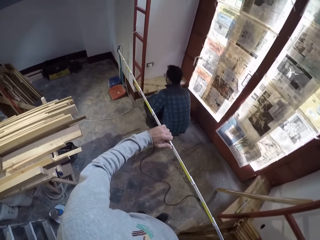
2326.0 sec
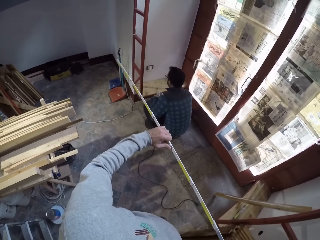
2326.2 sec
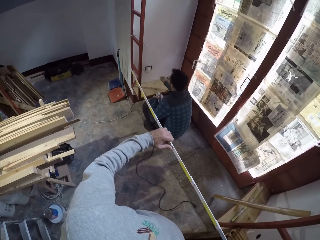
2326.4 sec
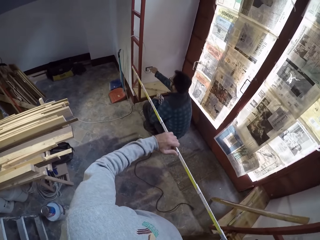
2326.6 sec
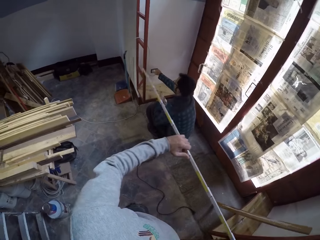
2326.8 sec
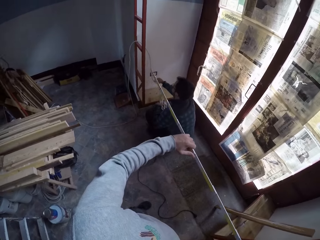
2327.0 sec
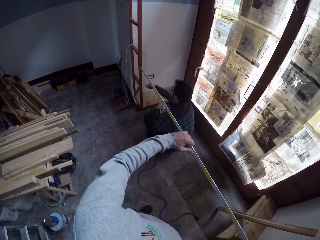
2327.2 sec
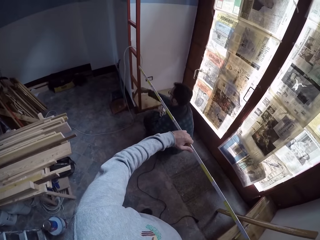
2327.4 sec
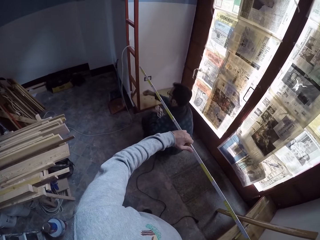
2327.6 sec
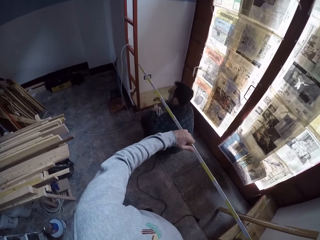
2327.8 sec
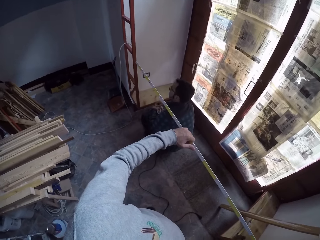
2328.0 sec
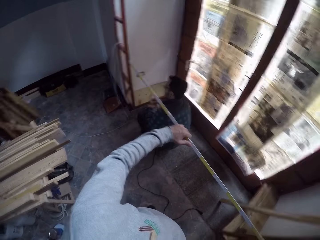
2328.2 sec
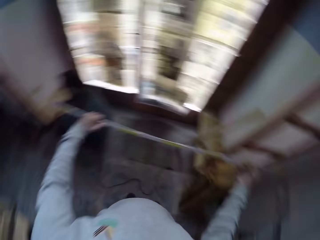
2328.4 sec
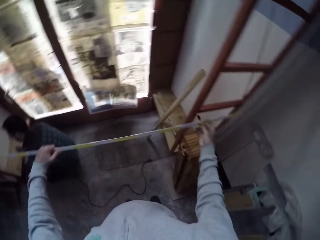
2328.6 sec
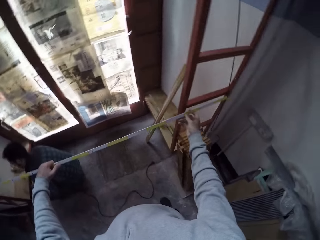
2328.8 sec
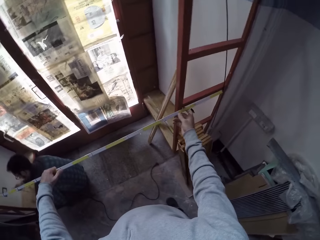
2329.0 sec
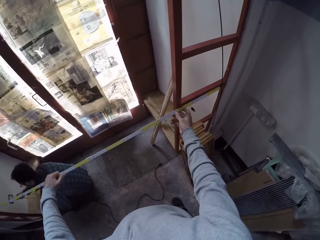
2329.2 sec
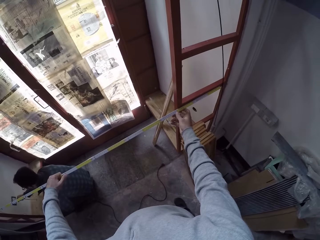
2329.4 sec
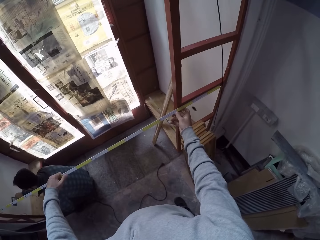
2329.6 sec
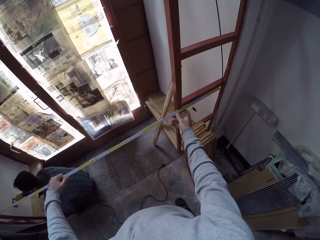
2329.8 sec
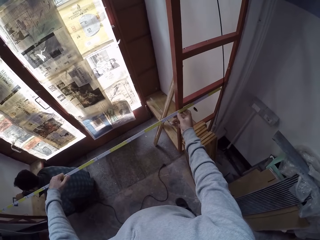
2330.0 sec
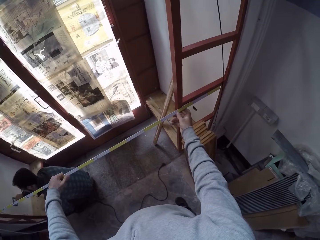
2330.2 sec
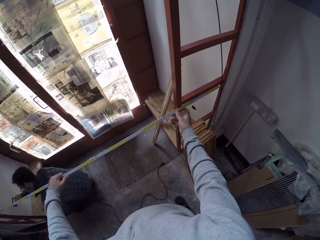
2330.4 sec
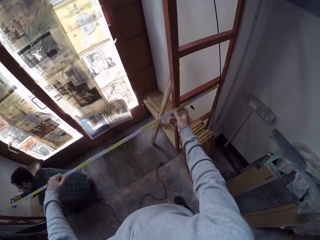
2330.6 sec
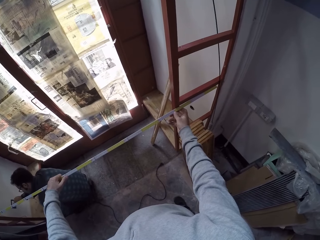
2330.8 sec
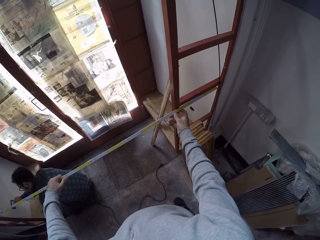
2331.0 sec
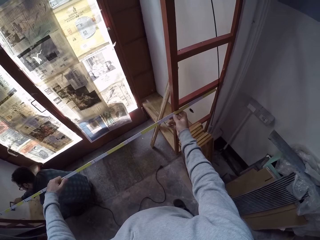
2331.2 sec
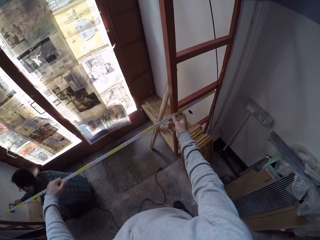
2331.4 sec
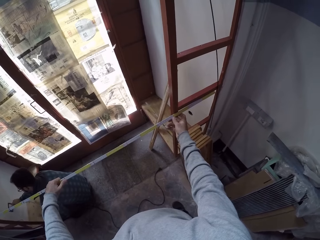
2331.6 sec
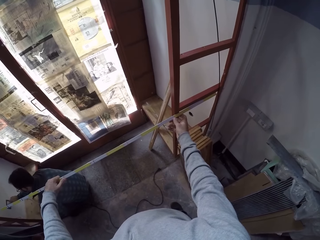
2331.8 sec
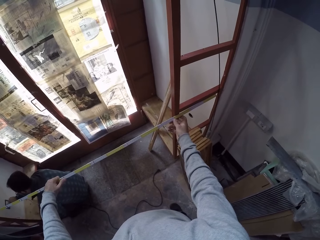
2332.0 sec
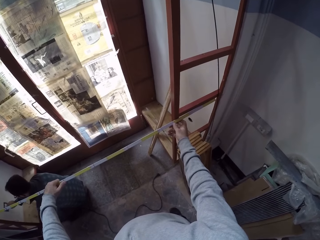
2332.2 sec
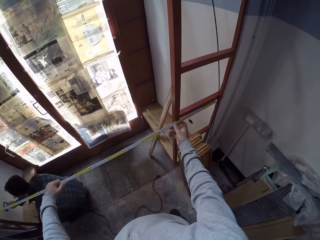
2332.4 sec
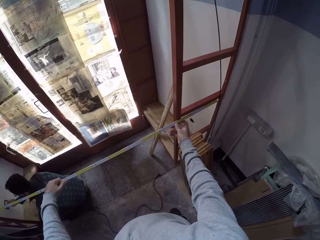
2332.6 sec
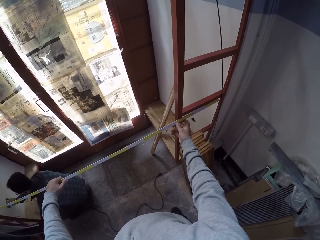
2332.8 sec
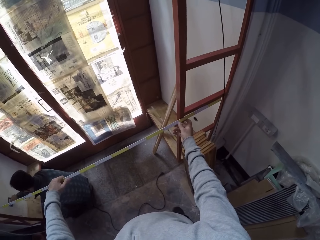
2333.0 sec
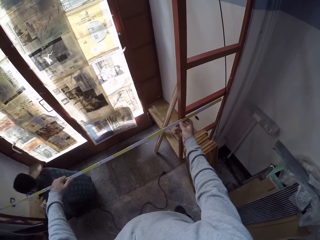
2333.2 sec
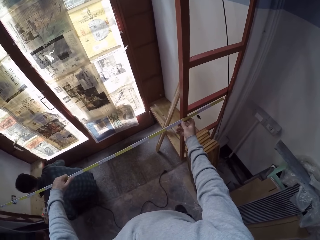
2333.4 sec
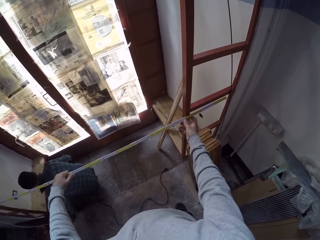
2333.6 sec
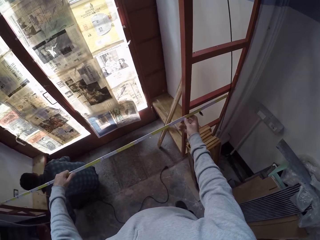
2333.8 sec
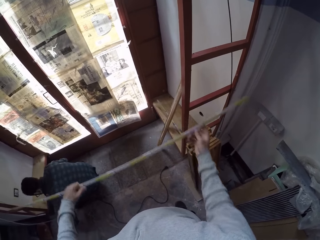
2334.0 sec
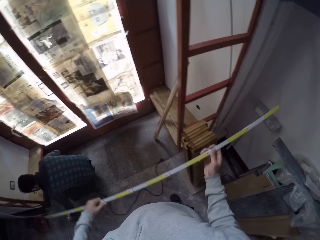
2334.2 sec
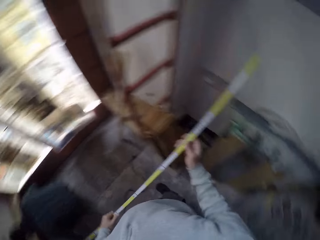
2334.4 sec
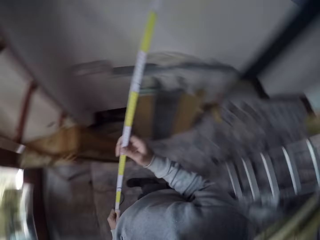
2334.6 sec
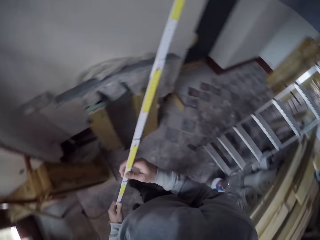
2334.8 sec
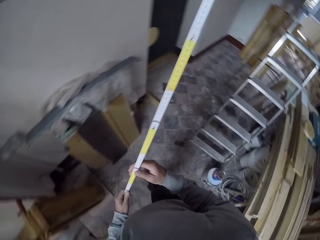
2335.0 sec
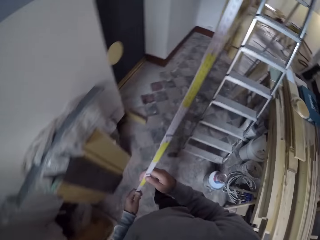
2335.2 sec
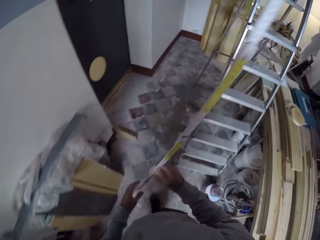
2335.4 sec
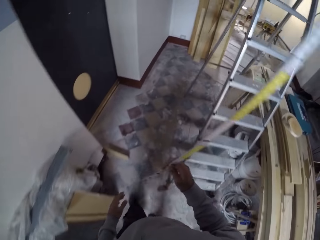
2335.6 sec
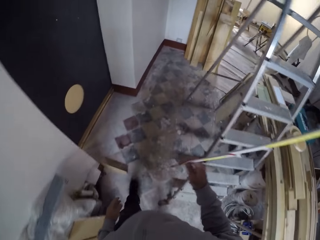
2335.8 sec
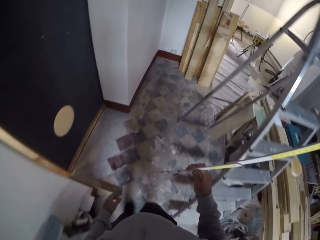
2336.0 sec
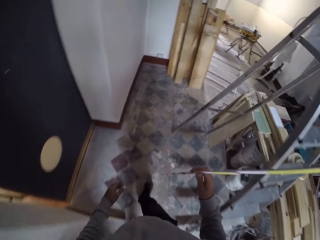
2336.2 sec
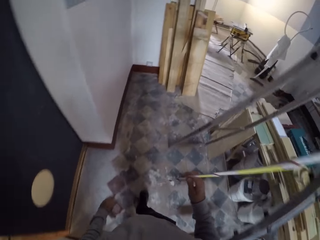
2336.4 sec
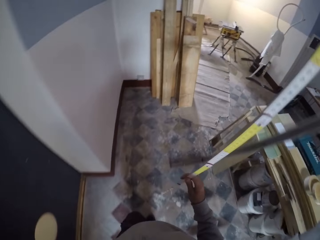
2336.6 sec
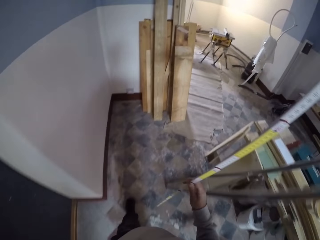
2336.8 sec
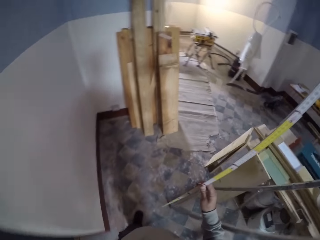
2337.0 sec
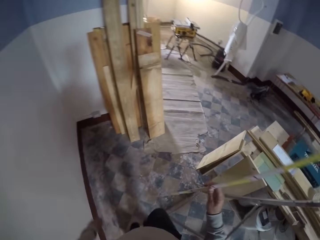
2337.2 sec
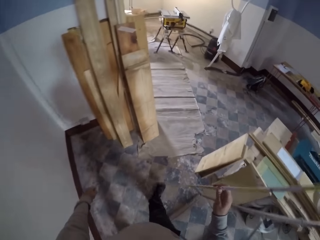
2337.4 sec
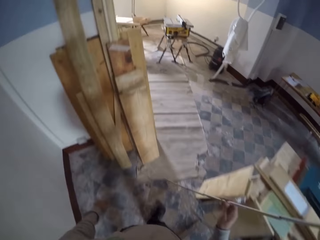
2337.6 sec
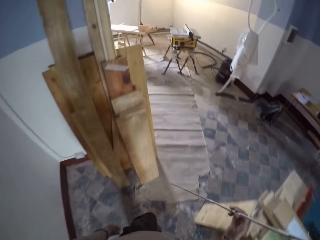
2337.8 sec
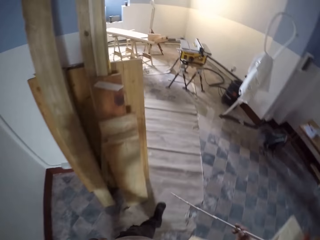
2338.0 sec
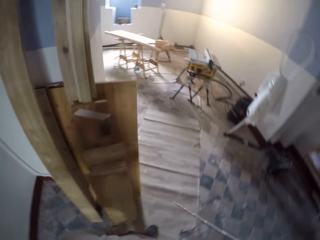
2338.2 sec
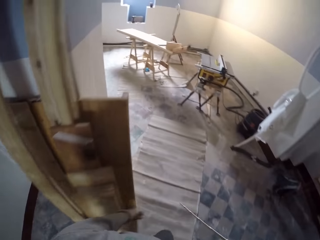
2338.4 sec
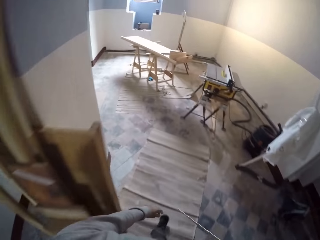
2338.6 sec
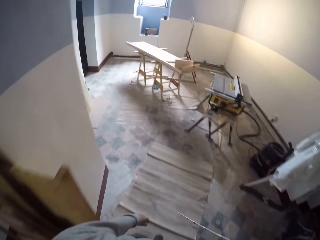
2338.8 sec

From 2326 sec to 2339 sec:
The camera wearer adjusts the ruler. They place the ruler against the ladder repeatedly. They walk within the room.

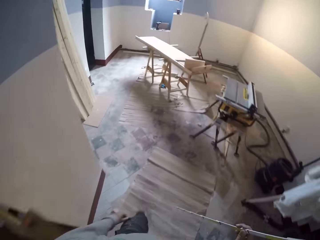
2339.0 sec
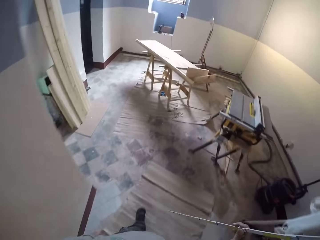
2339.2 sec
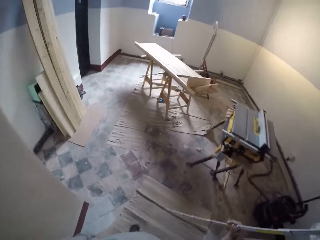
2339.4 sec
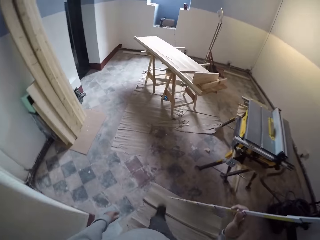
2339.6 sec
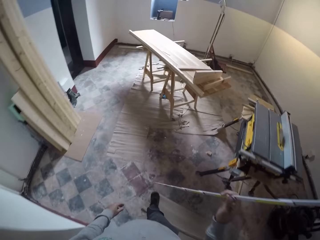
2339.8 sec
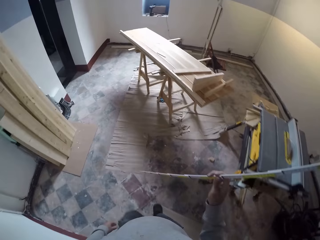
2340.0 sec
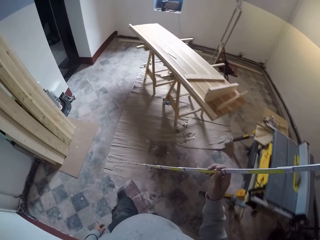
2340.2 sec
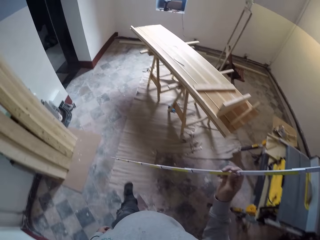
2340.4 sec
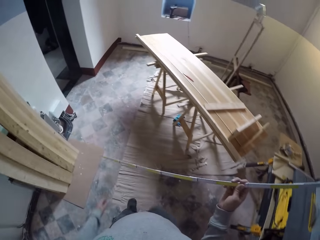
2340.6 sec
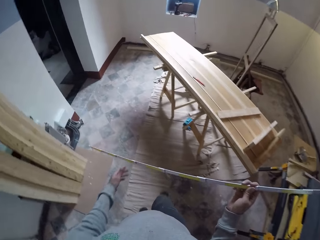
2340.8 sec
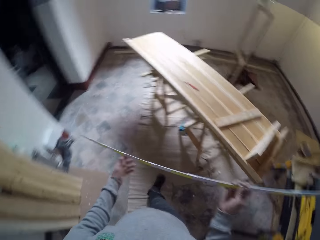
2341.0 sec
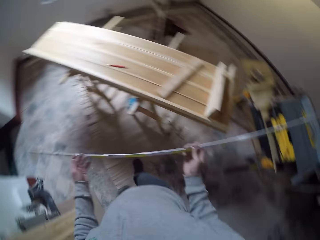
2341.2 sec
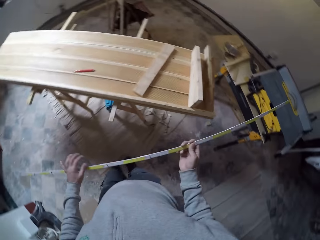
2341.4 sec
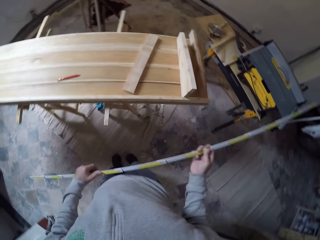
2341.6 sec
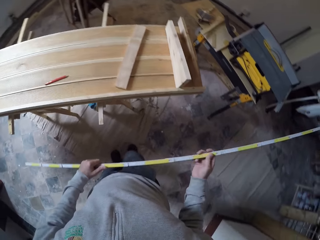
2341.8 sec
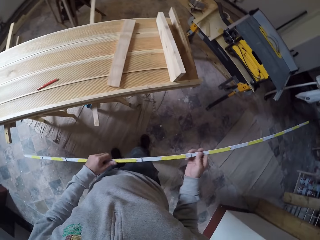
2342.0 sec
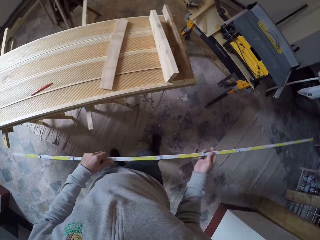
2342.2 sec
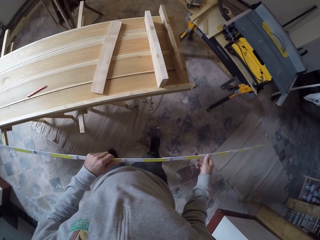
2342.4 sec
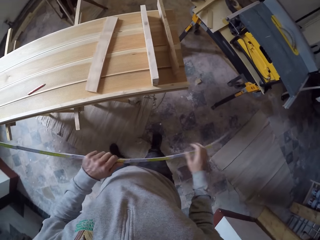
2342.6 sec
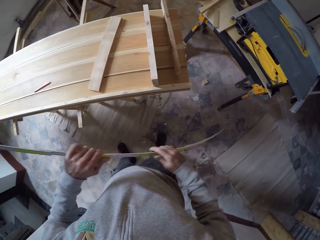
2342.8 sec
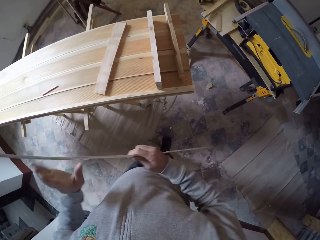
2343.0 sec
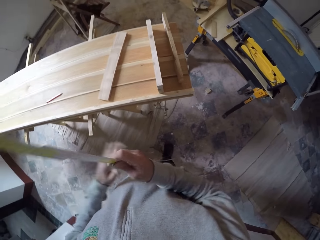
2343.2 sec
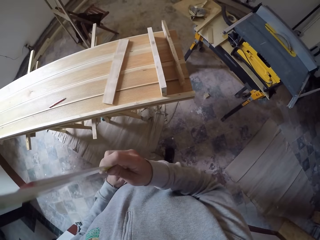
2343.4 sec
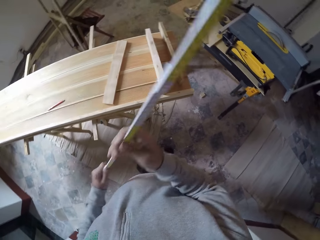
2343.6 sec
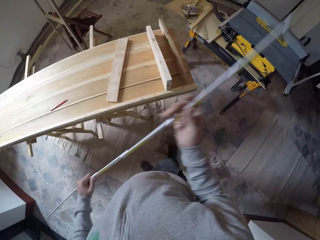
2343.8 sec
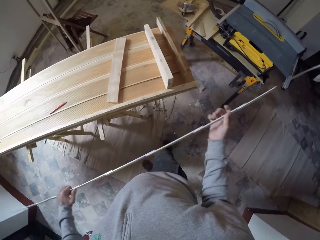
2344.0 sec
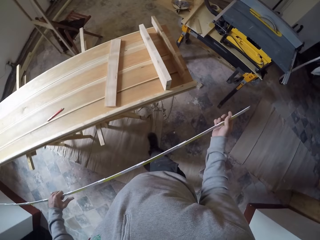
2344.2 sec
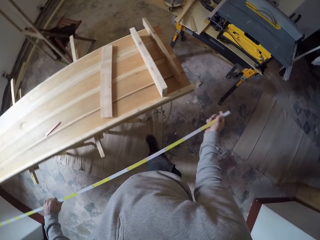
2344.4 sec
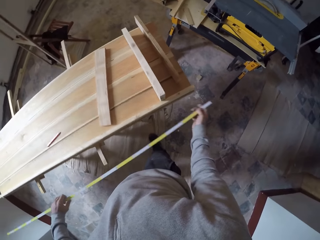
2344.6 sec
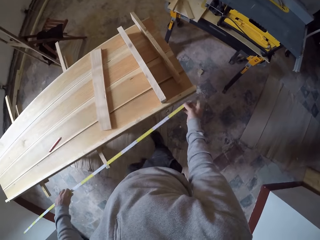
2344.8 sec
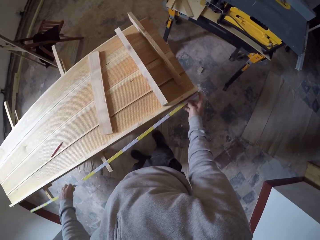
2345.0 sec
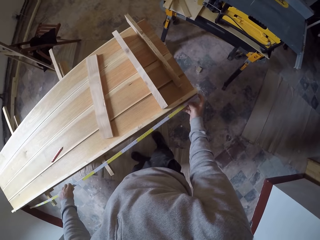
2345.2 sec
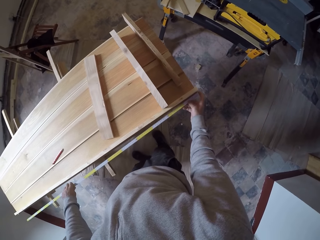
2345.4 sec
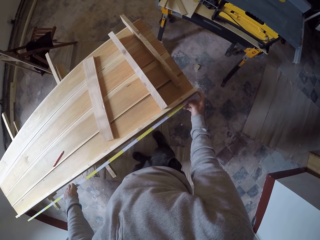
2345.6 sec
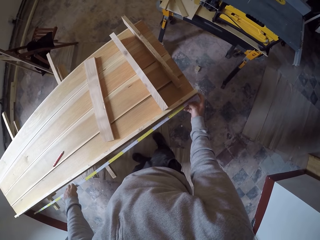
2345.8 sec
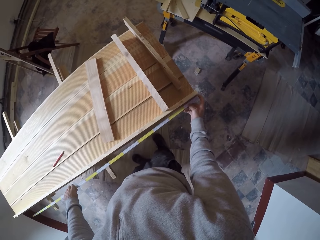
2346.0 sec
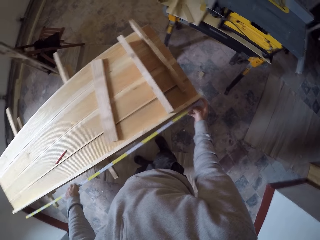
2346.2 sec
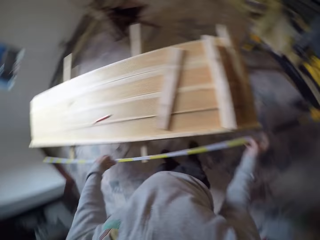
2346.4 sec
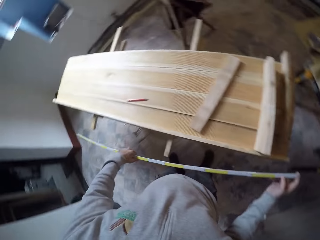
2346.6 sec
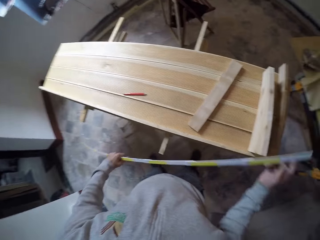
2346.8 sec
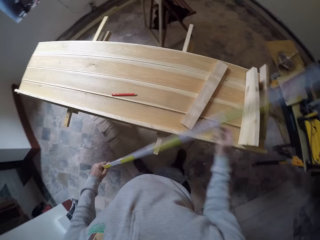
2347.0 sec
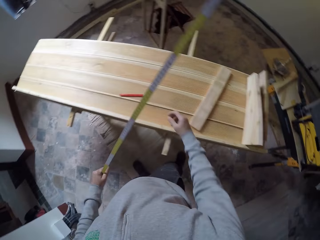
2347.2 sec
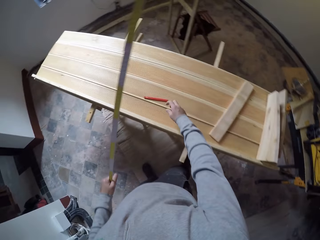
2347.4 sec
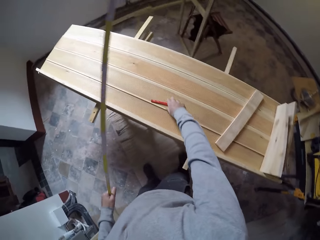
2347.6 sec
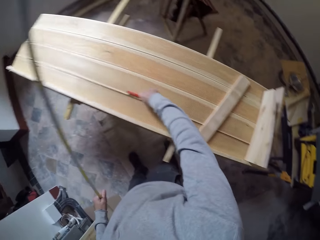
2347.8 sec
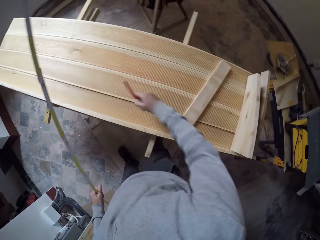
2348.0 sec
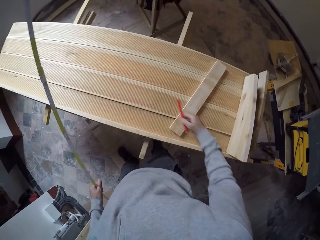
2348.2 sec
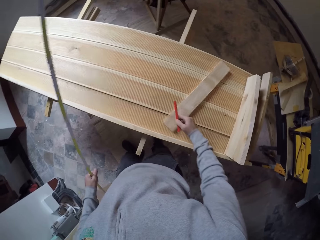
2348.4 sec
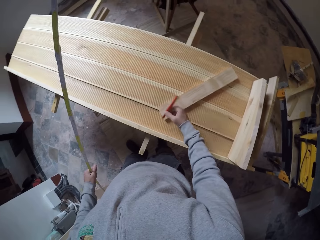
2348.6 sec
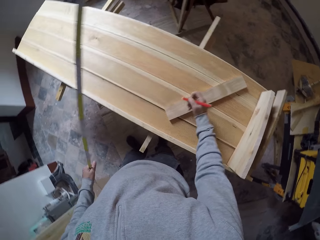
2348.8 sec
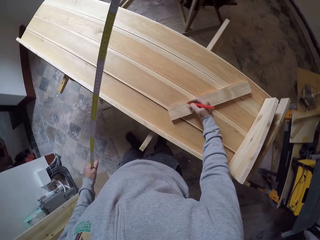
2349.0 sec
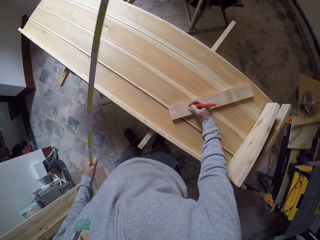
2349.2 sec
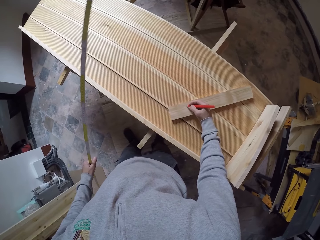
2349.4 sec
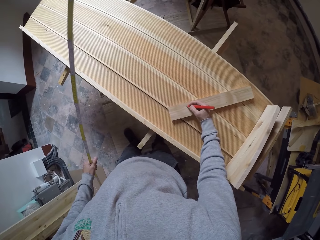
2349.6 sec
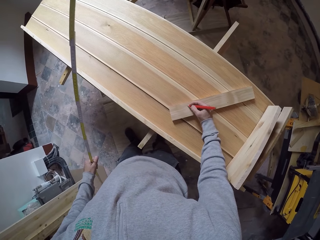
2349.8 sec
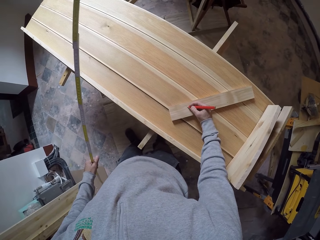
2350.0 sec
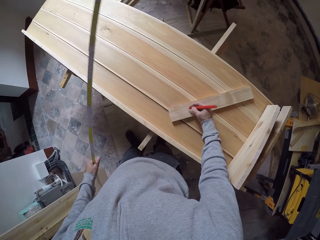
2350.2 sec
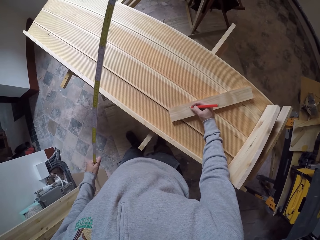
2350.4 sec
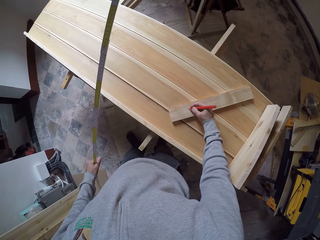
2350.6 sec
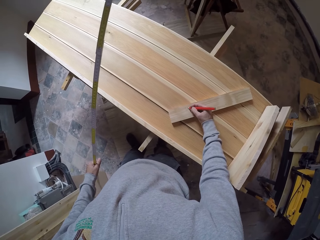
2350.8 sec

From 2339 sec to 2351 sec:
The camera wearer walks within the room. They hold the ruler with both hands. They place the ruler against the table. They pick up the red pen.
